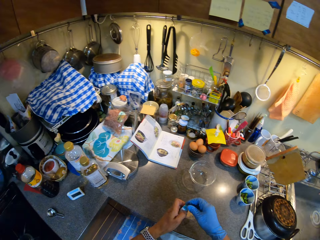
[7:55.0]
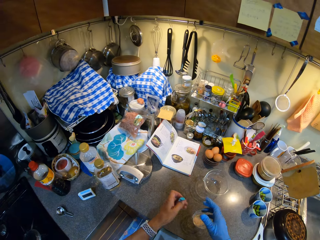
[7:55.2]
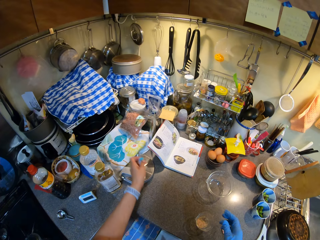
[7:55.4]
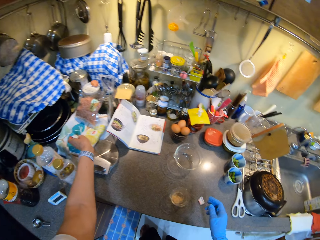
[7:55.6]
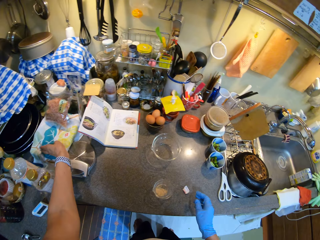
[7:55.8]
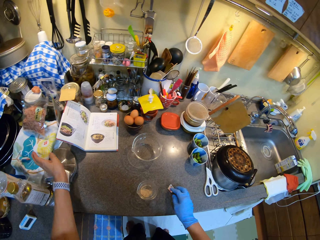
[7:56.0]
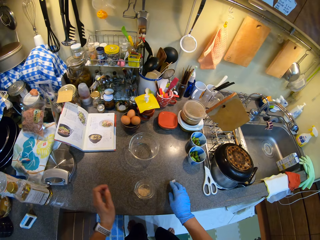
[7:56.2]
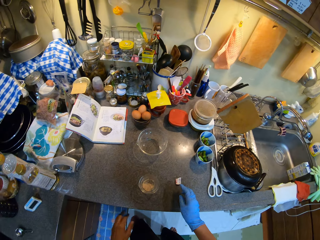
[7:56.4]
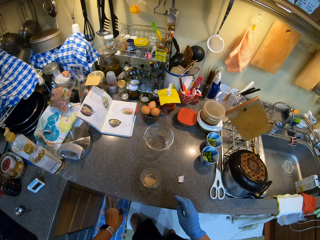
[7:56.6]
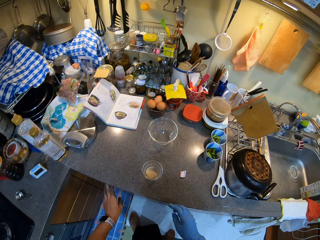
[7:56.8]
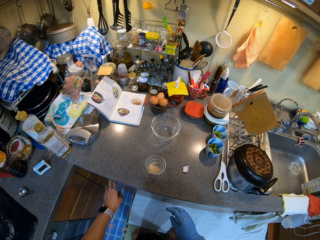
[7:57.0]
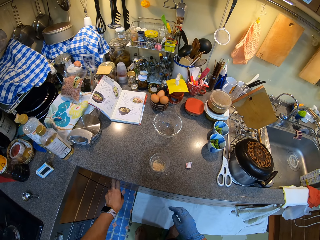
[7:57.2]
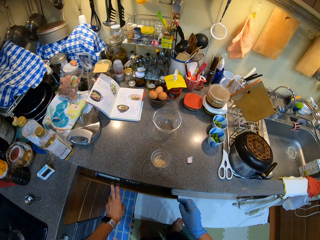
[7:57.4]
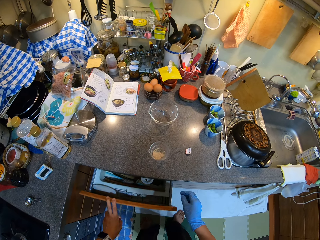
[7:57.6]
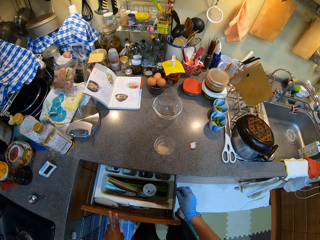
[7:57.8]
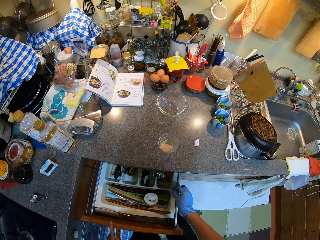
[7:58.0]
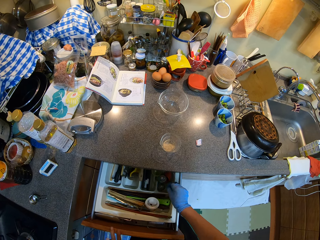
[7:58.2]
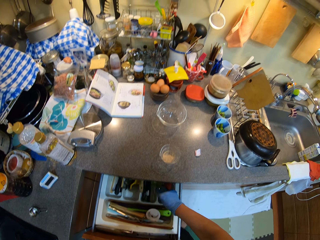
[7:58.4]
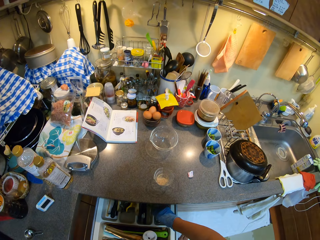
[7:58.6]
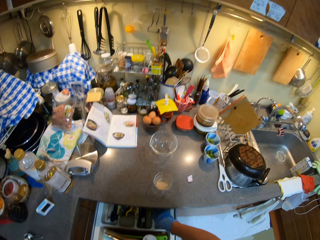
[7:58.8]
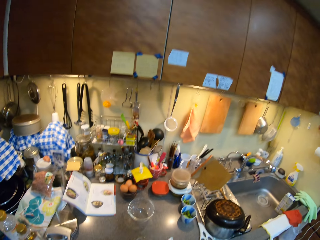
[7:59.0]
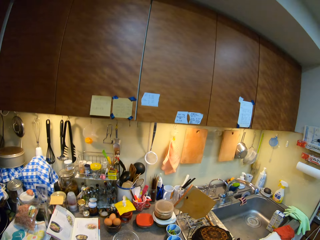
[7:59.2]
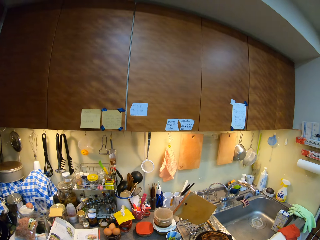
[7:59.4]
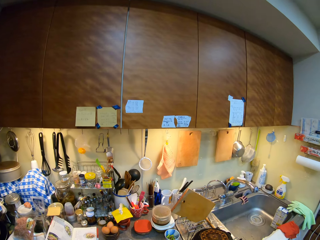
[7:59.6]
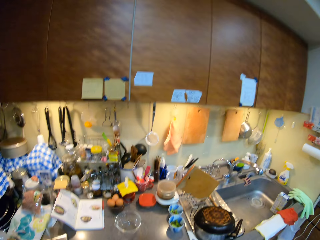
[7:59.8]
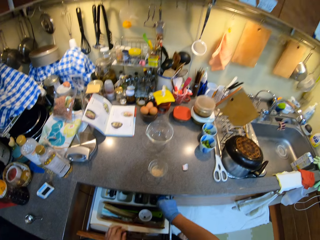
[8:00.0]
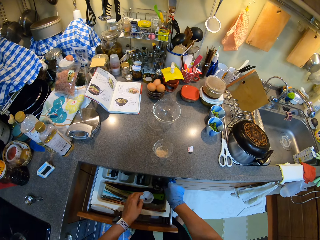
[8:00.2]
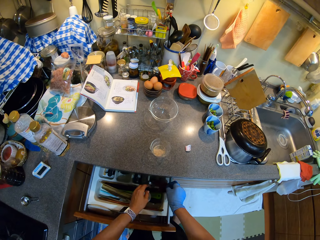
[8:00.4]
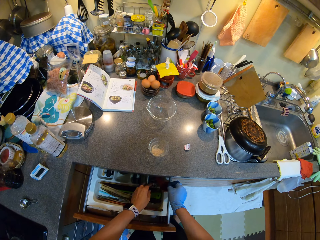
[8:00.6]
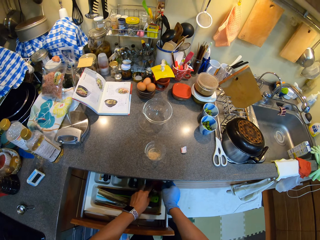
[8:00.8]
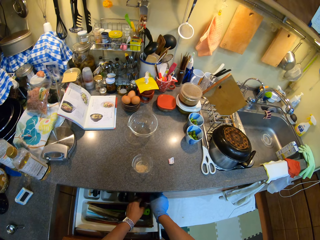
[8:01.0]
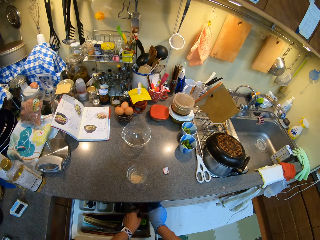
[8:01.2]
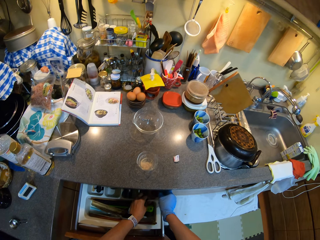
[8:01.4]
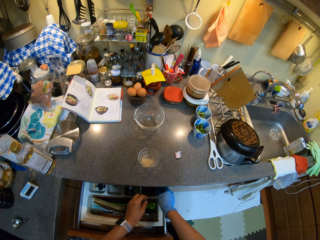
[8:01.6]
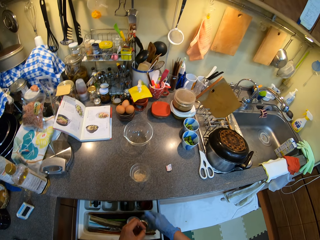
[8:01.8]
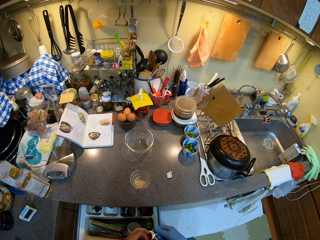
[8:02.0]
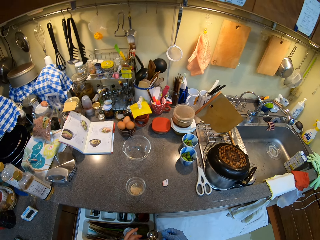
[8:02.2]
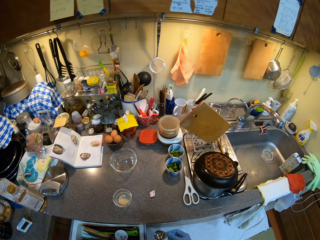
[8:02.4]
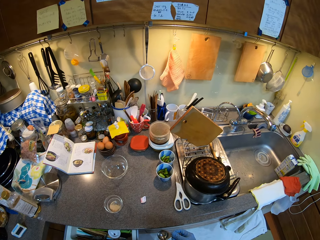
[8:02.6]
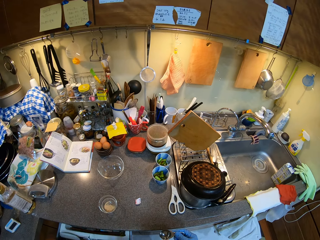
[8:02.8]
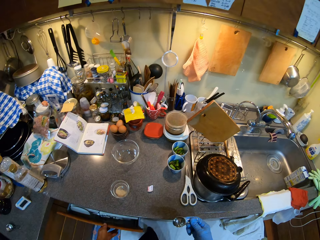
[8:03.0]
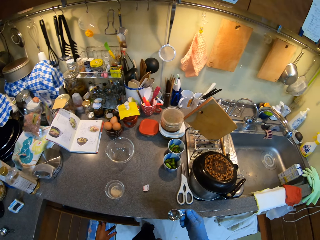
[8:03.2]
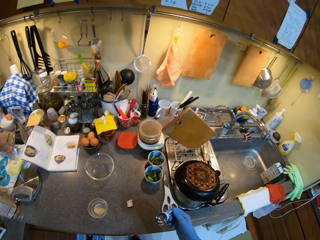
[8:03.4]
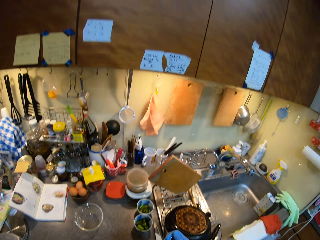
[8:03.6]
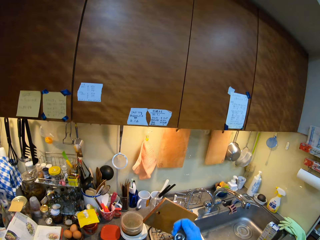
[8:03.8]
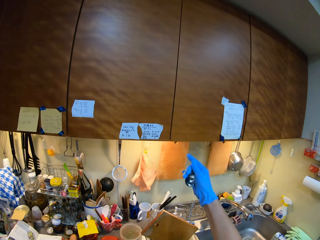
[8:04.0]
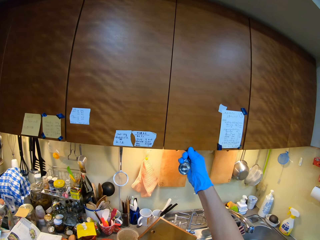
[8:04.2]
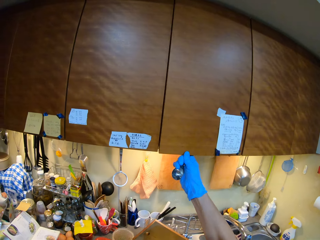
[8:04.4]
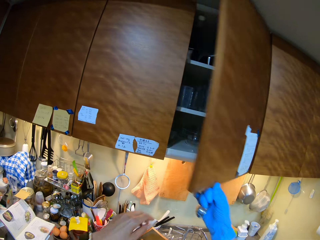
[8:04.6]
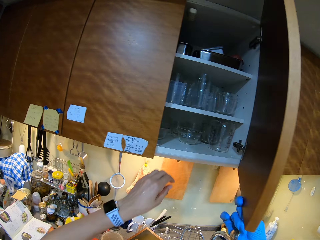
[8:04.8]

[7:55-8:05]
The camera wearer places something on the cloth. They open the drawer. They pick a tea spoon from the drawer. They close the drawer.

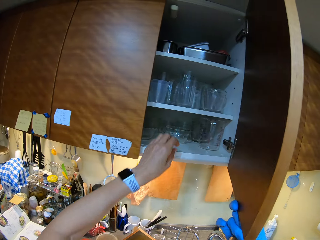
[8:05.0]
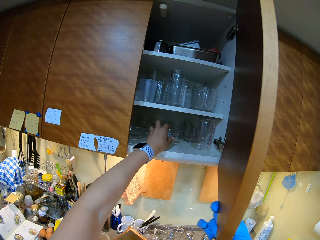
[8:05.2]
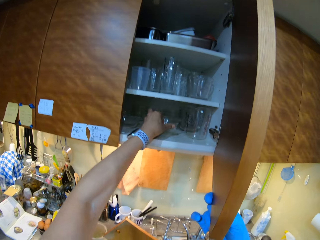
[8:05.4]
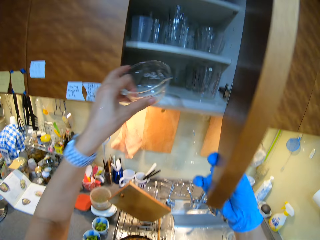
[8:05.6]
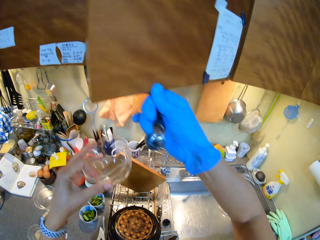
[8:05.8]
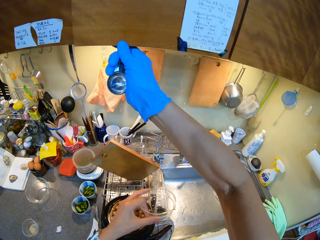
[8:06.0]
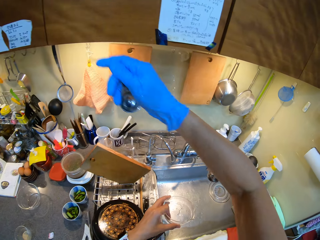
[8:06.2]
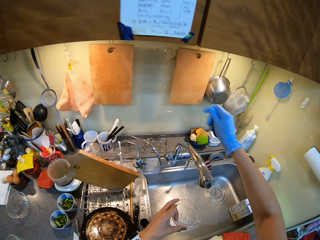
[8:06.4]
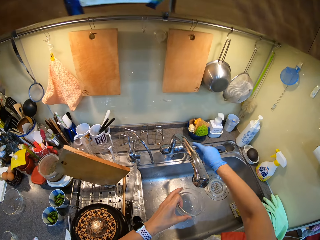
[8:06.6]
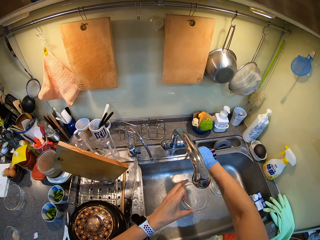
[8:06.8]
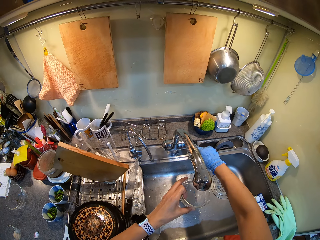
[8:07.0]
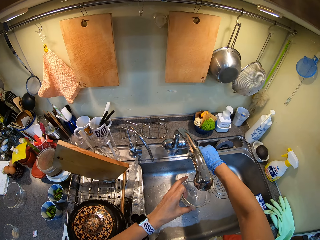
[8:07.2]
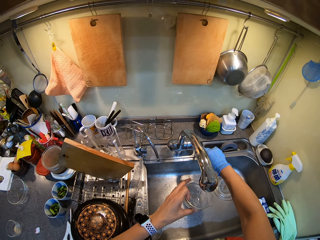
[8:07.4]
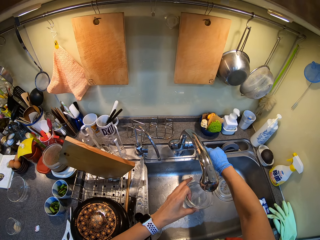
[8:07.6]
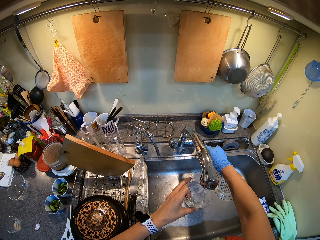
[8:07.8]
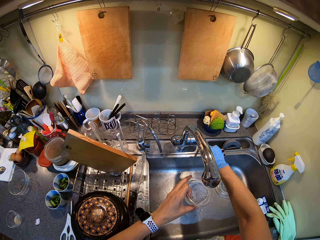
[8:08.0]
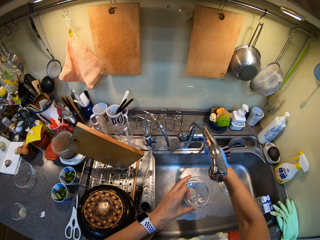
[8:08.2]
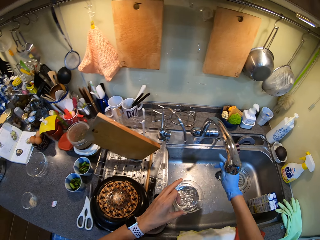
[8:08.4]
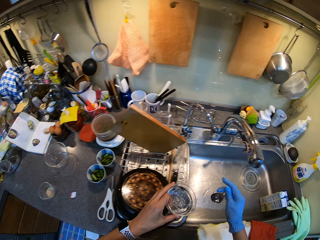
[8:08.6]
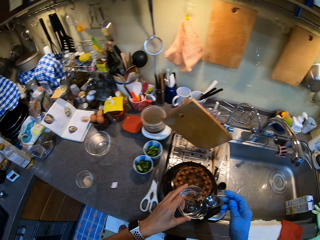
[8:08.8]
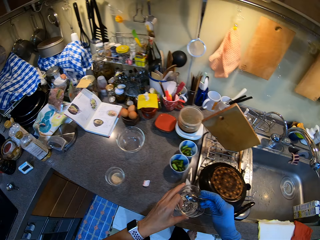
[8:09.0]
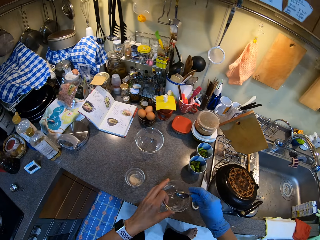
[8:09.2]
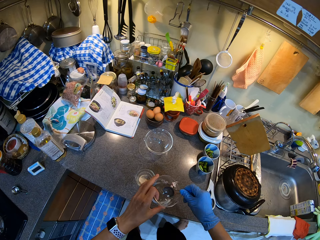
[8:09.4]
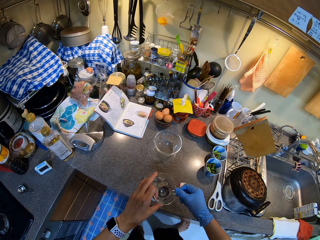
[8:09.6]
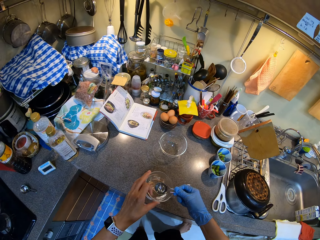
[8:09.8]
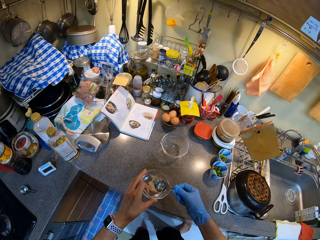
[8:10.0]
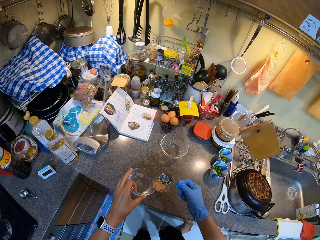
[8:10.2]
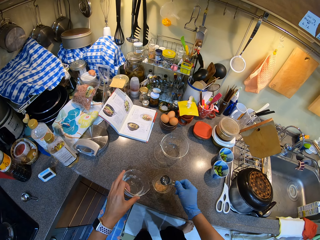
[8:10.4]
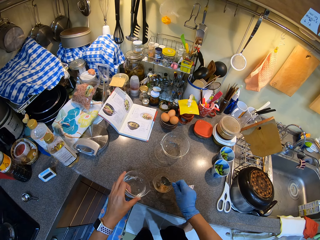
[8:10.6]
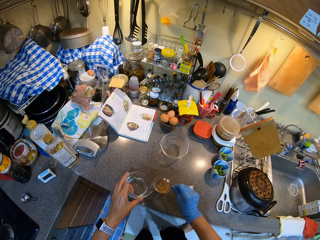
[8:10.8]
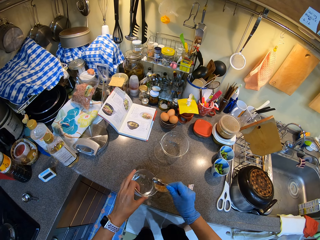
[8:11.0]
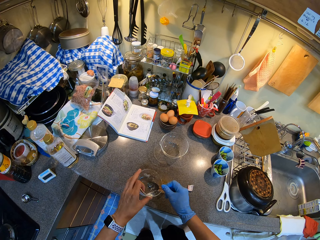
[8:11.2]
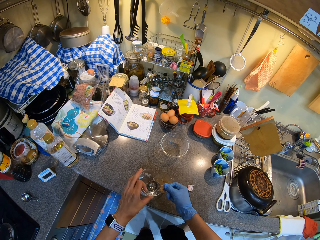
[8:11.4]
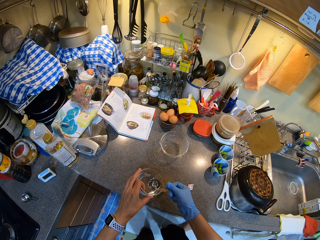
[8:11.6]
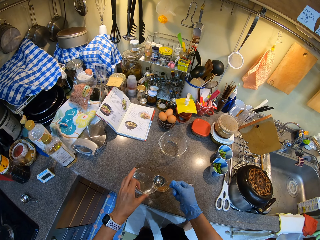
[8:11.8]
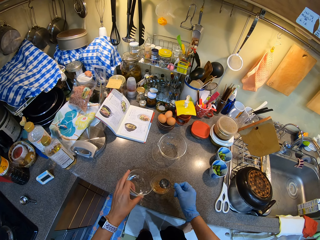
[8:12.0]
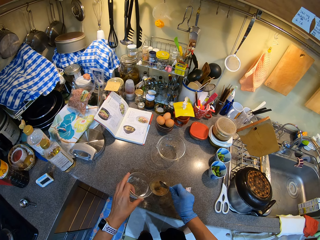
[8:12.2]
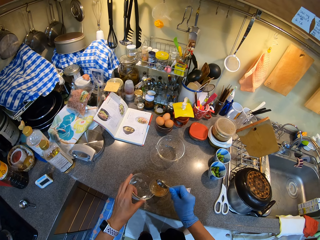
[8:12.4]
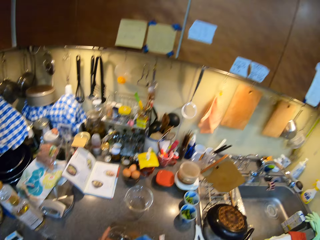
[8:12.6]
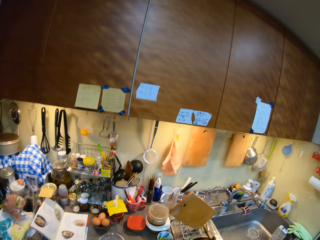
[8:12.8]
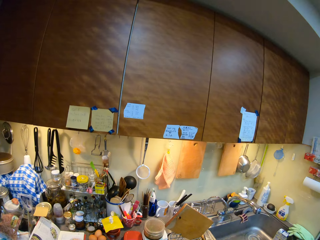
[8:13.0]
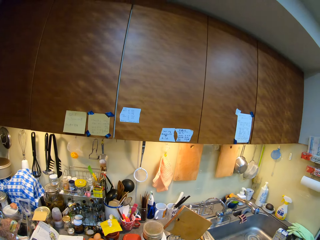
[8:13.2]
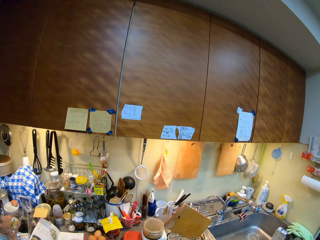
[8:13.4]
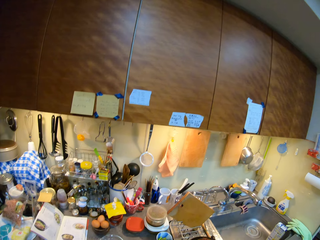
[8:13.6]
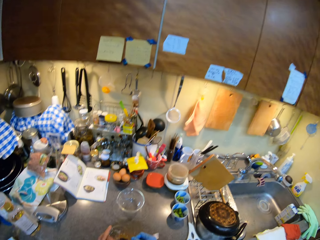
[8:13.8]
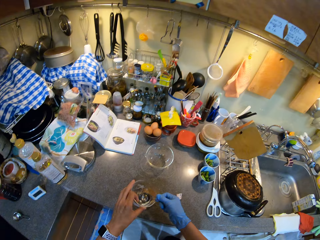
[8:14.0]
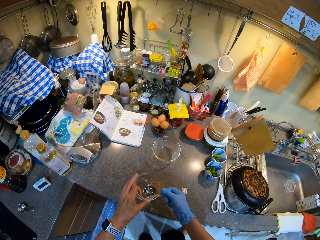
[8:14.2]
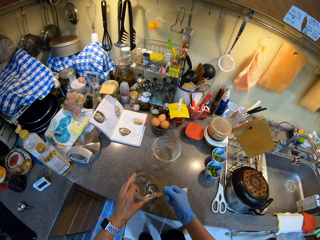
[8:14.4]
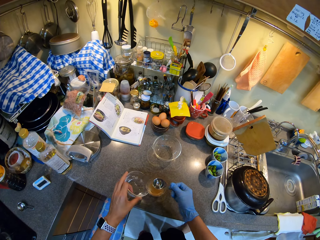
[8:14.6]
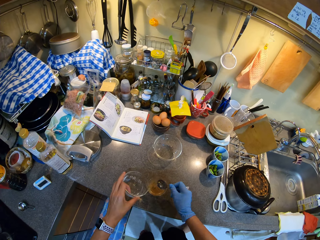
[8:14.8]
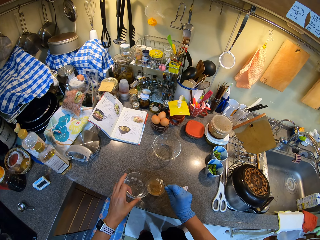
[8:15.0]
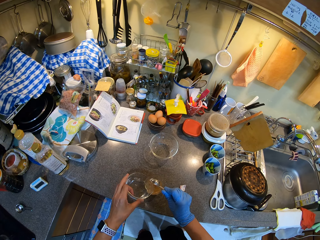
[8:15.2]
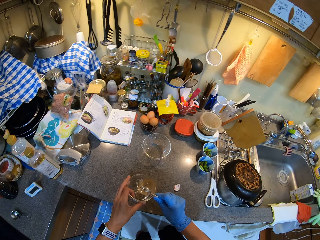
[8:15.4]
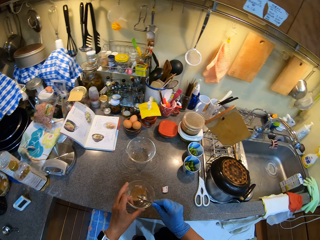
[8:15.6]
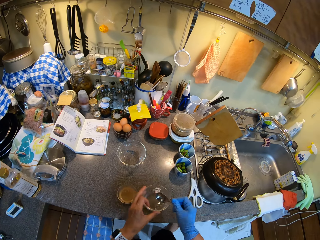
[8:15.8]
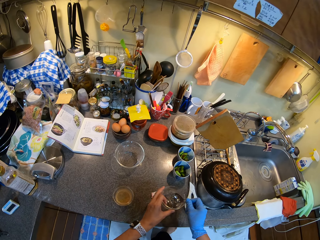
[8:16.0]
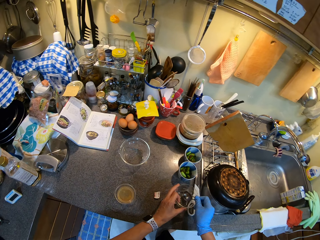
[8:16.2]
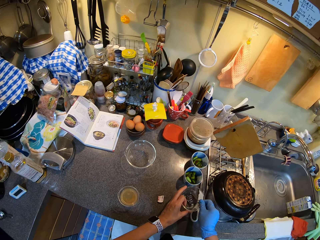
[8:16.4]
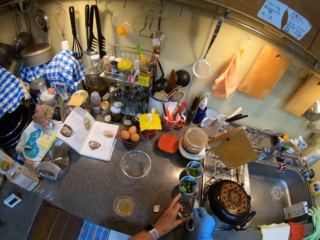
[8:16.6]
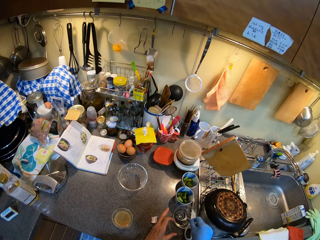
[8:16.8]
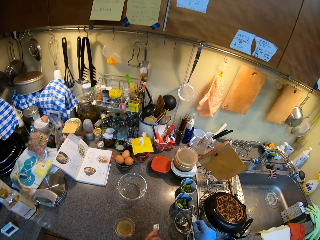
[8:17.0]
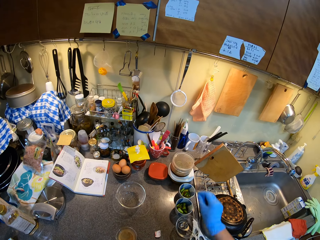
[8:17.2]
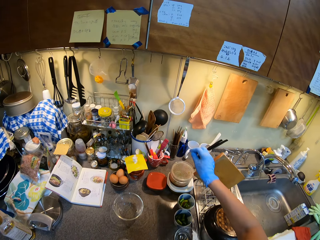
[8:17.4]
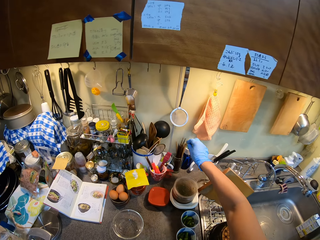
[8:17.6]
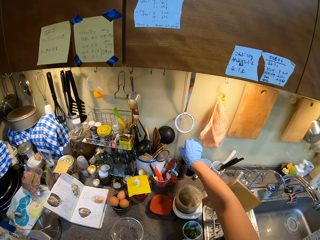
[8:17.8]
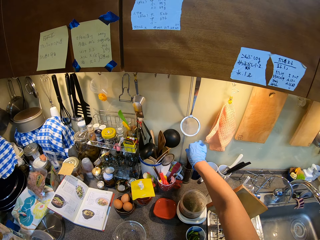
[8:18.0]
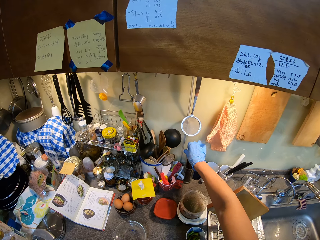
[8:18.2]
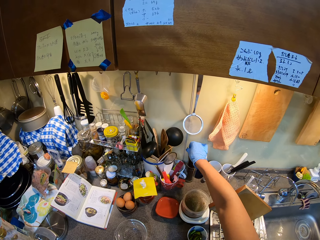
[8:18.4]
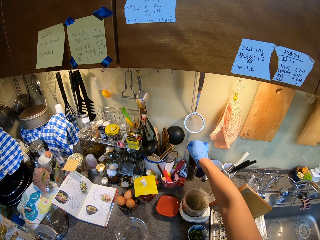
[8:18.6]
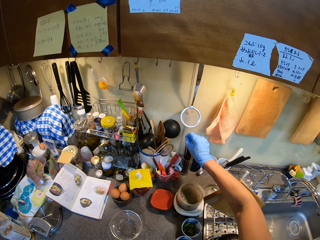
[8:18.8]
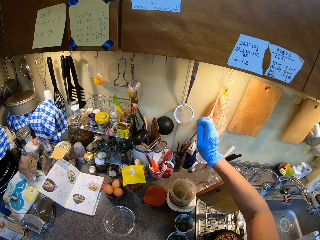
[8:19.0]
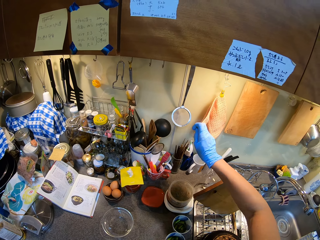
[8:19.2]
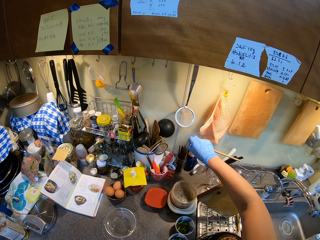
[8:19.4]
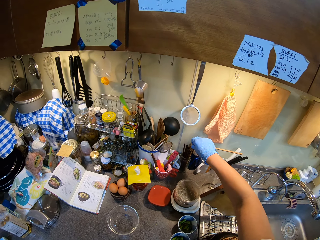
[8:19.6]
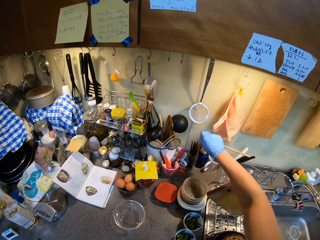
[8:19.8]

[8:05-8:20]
The camera wearer opens the top drawer or cabinet. They take a colorless bowl or glass from the drawer. They fill the bowl with water from the kitchen tap. They open the water tap. They scoop water from the colorless bowl. They stir the water. They pour water inside the mixture. They place the bowl with water on the kitchen counter. They take chopsticks from the tin on the counter.
